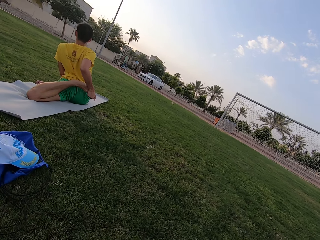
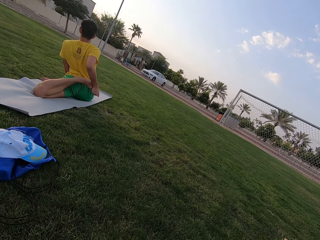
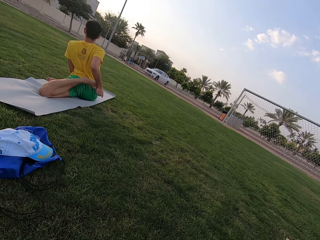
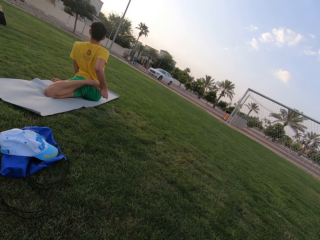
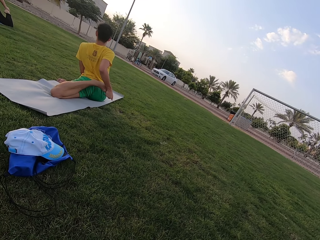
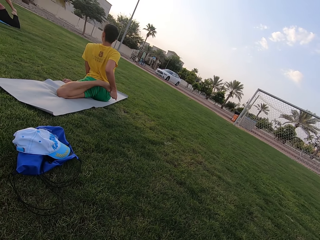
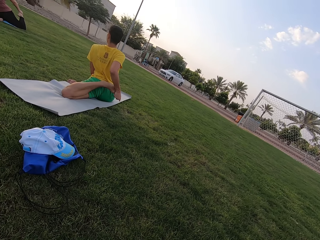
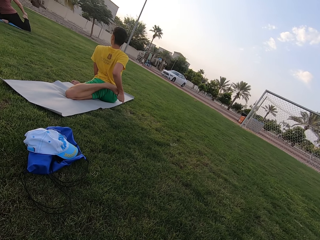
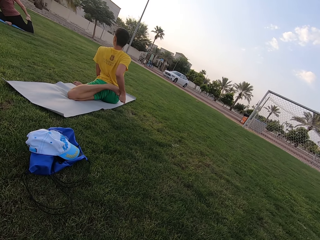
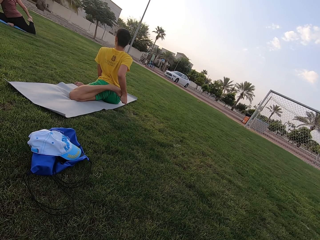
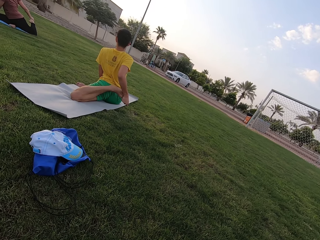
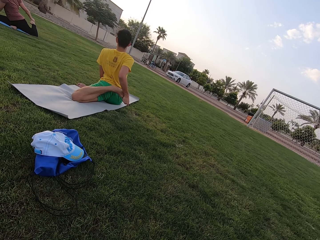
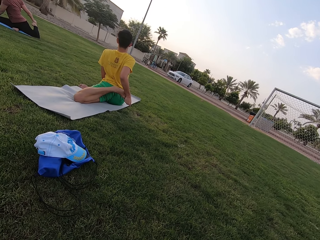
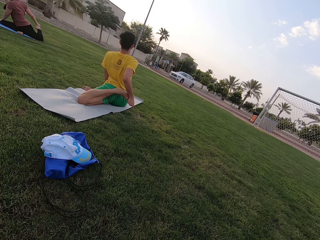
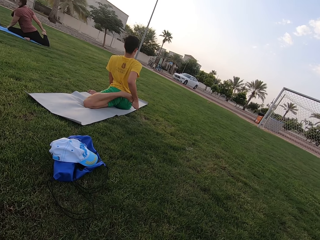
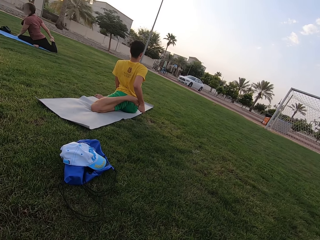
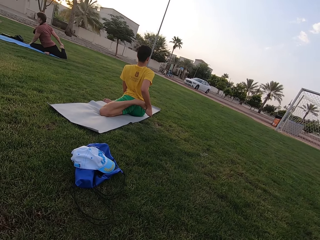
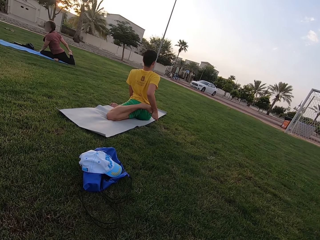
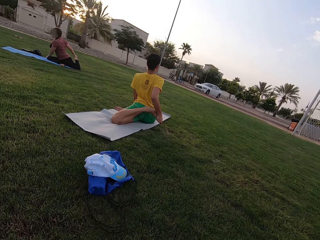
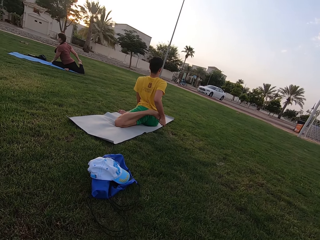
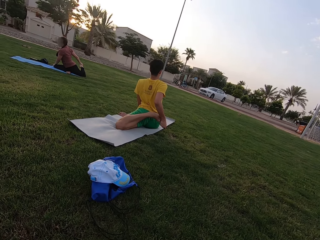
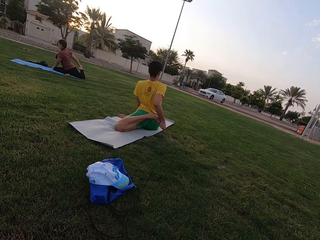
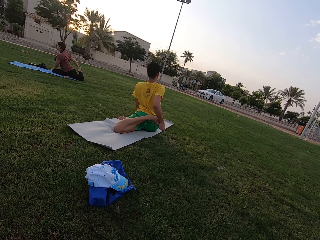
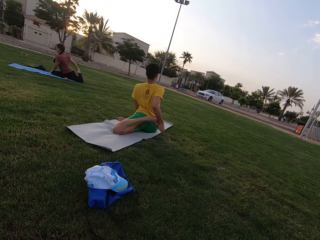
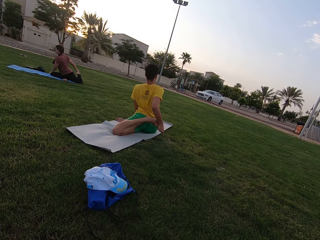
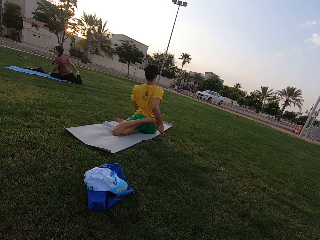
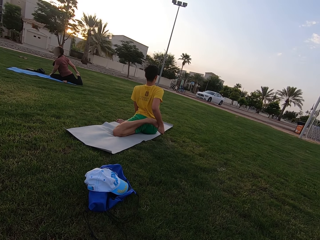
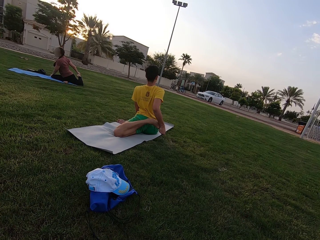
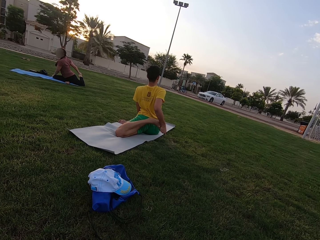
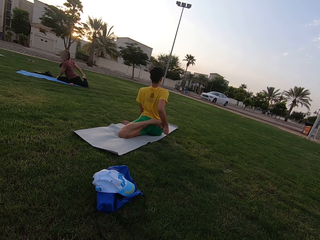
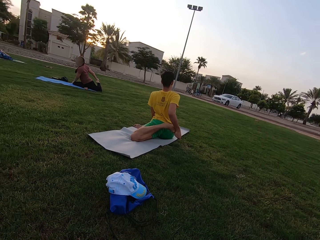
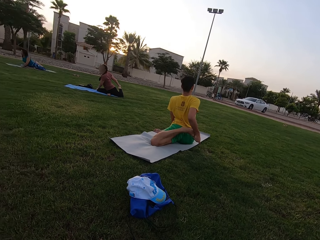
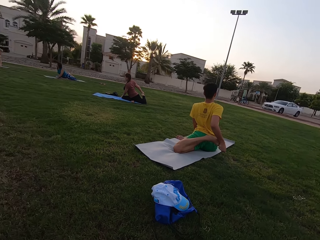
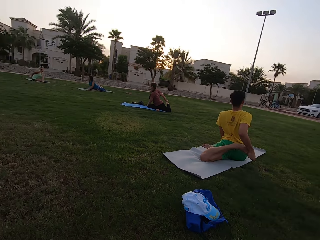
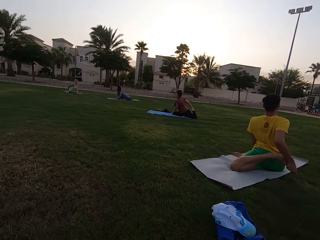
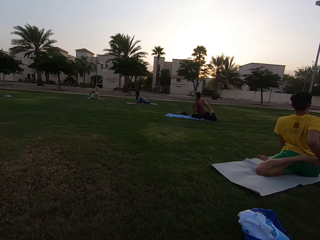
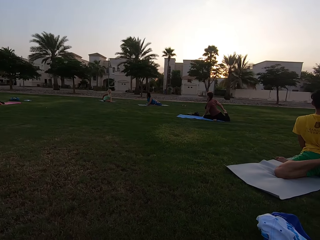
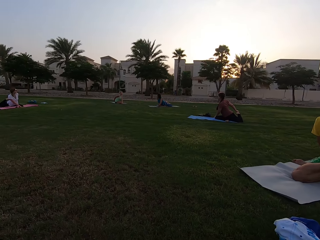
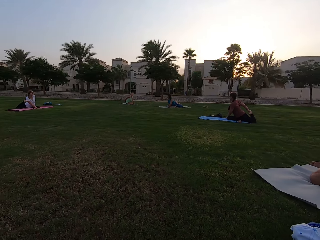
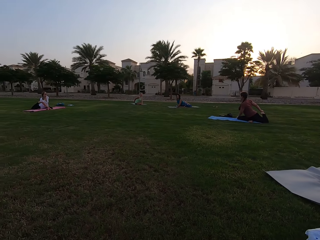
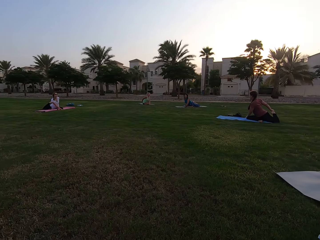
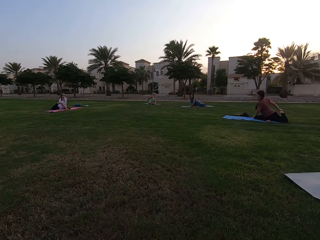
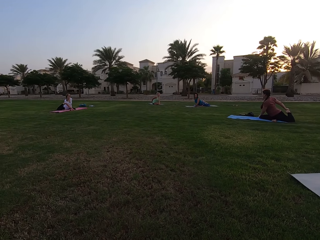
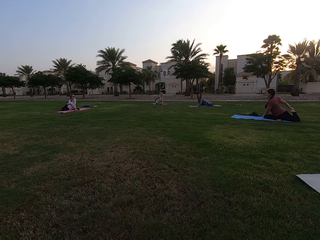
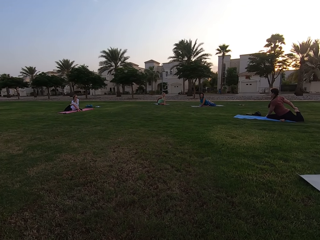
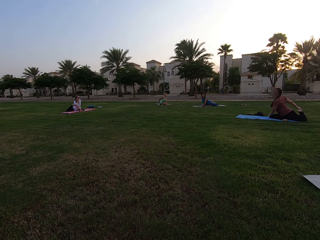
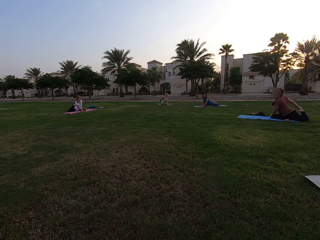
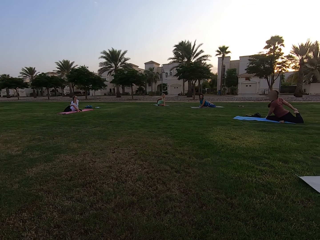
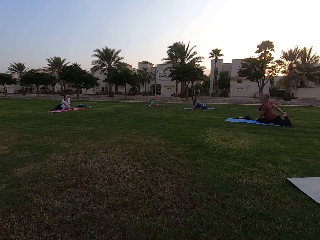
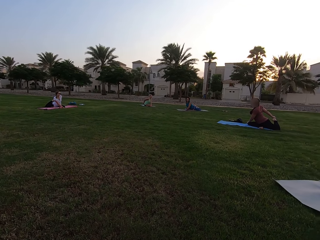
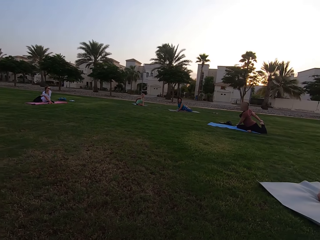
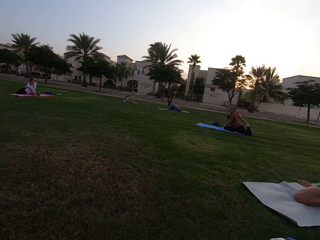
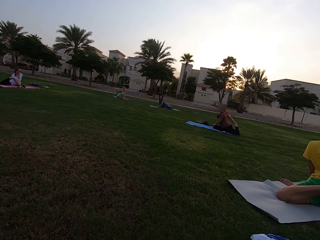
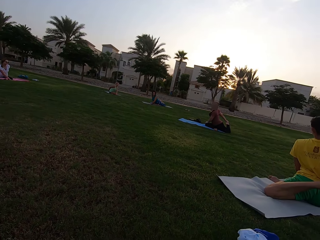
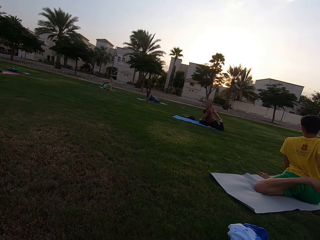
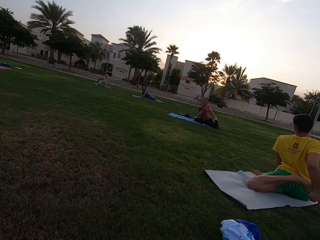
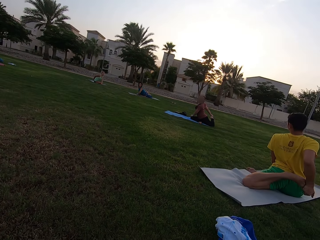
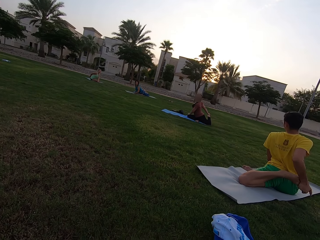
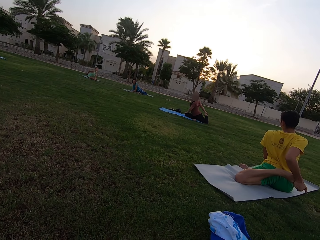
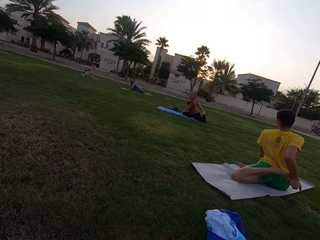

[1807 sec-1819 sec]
The camera wearer stares at a person. They look around the field.

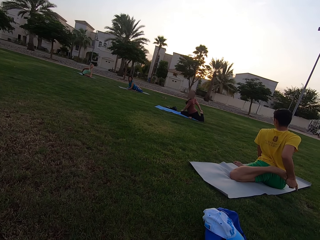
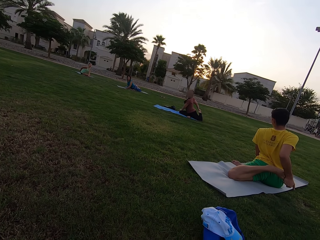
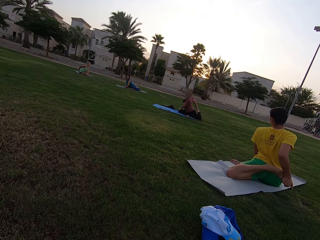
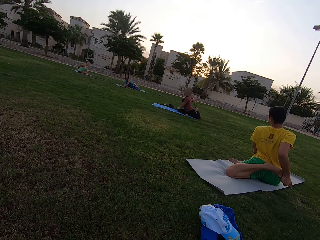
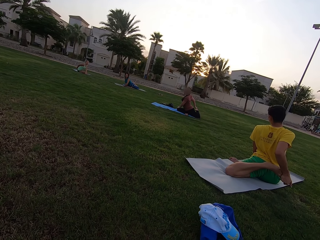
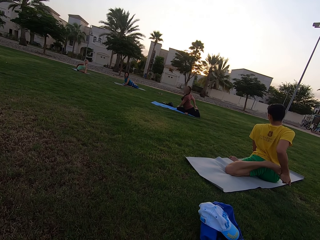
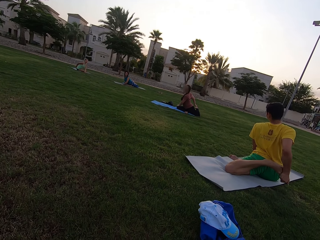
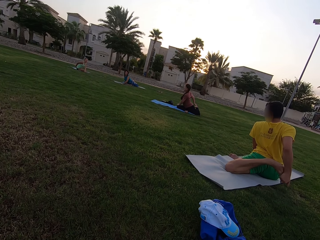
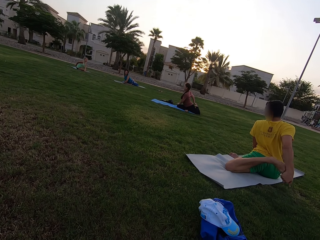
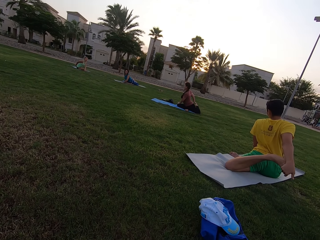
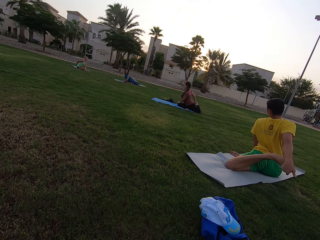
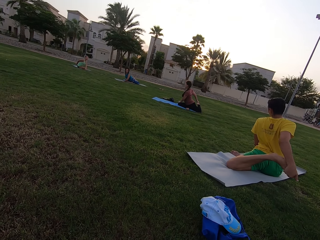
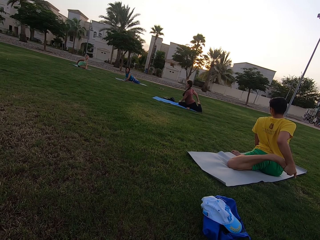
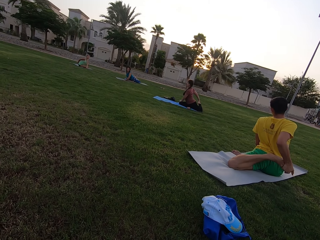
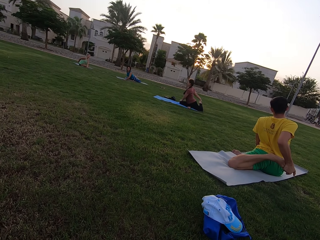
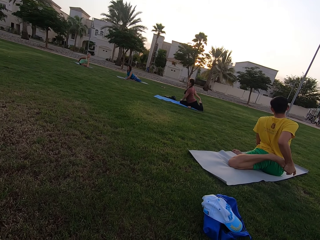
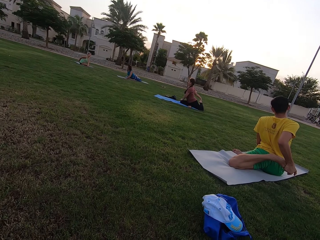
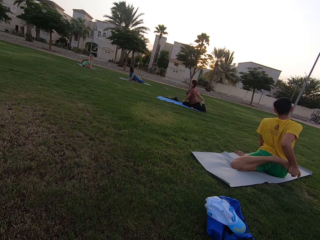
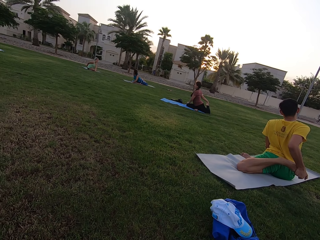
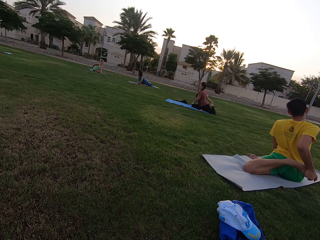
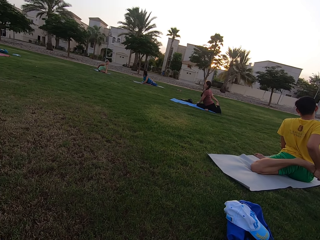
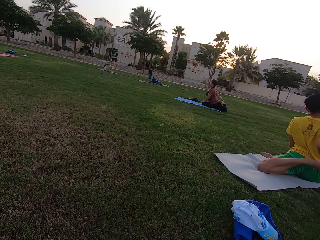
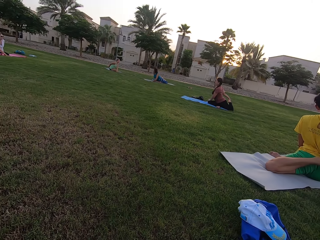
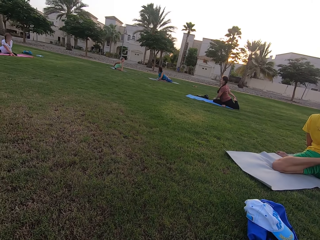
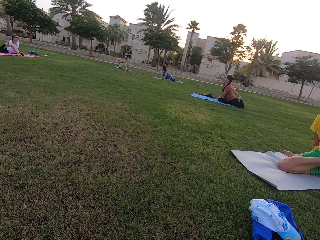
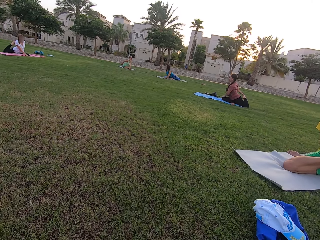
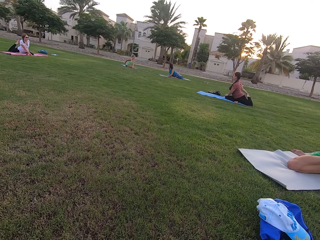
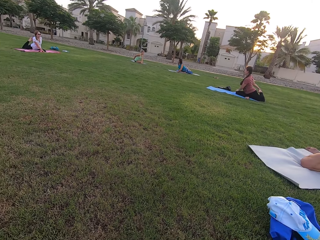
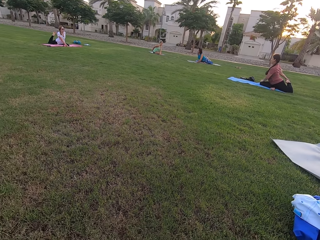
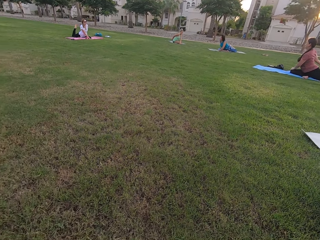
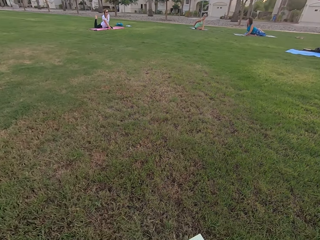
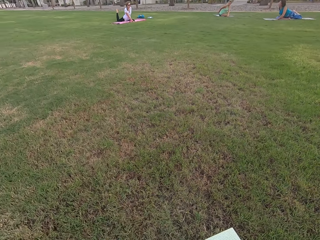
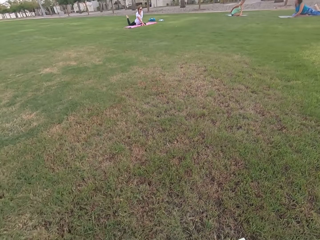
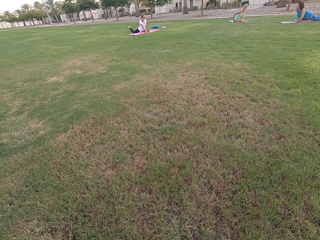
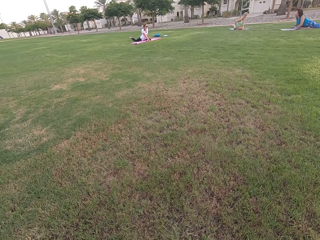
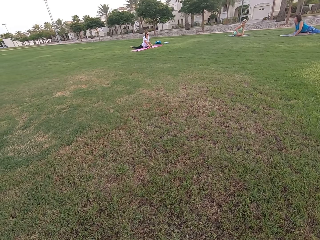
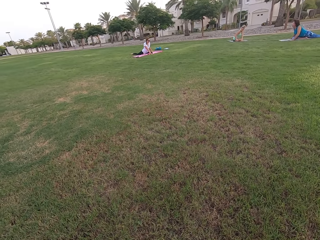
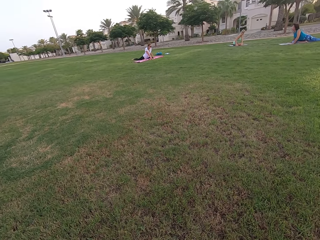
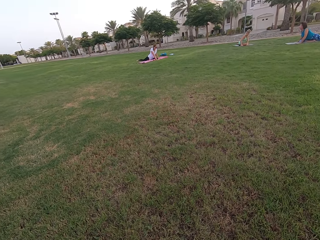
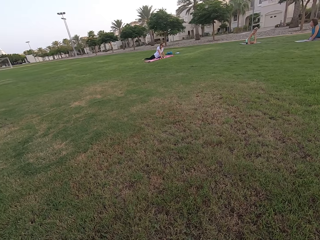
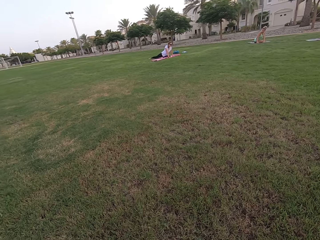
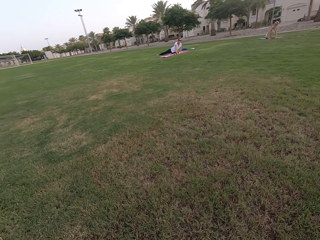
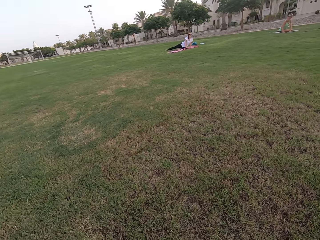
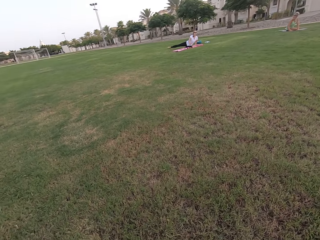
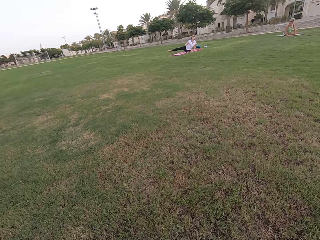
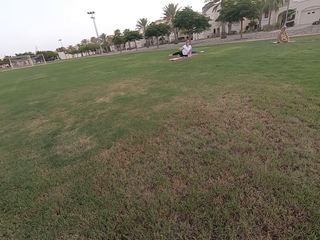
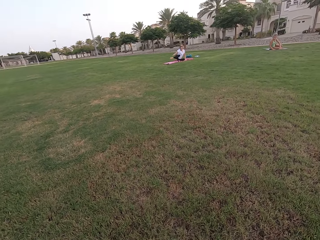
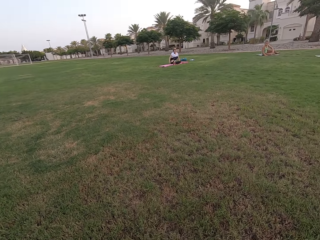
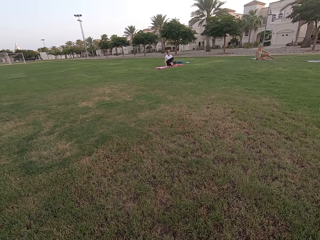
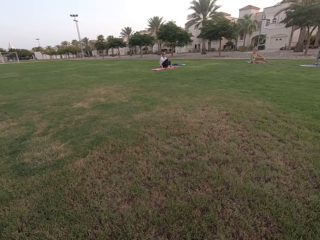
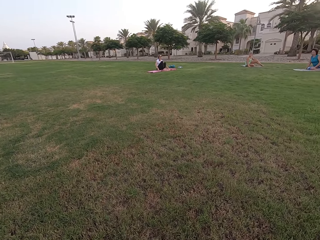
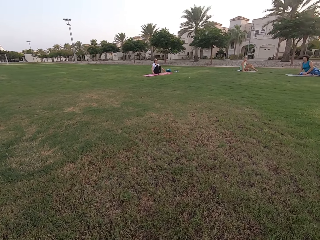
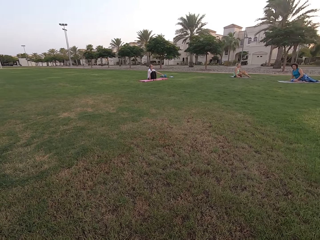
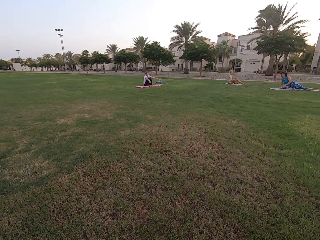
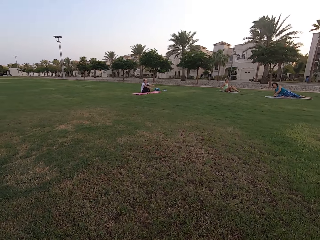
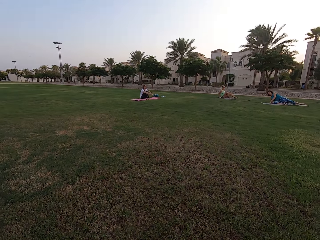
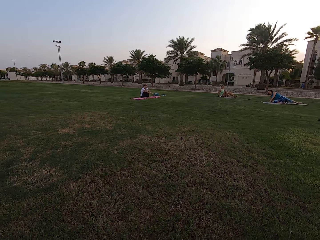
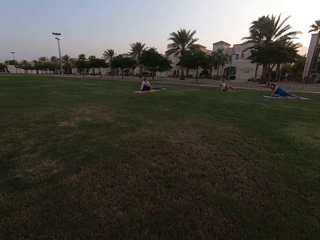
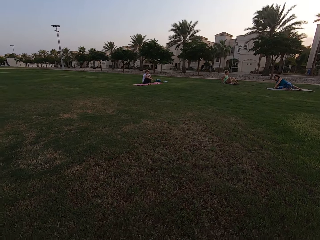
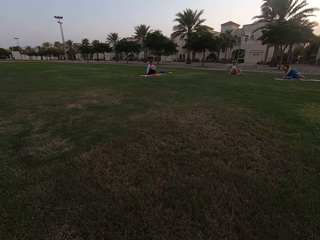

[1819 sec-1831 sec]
People sit on the exercise mats.
